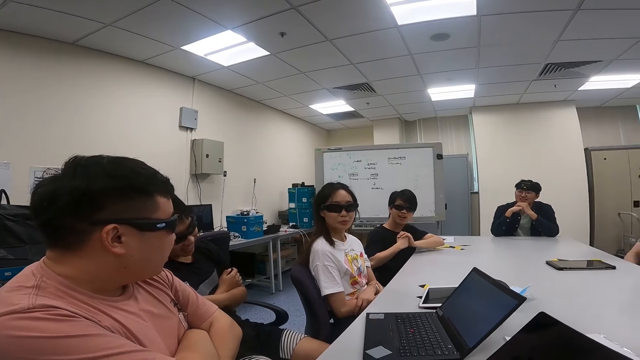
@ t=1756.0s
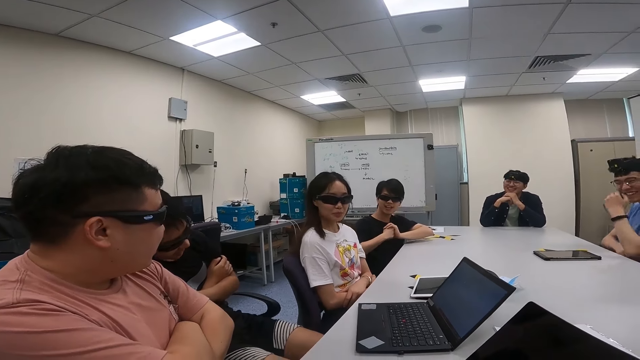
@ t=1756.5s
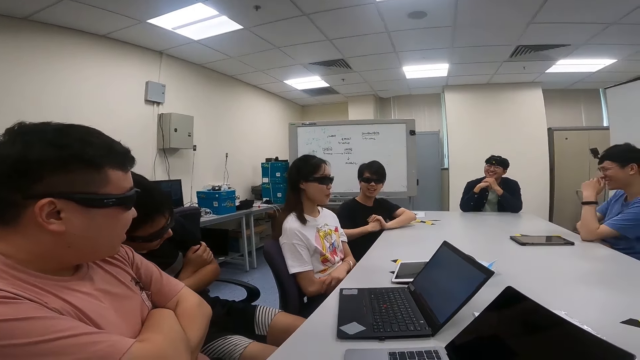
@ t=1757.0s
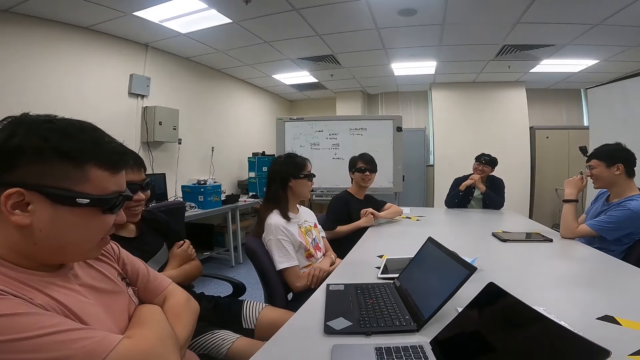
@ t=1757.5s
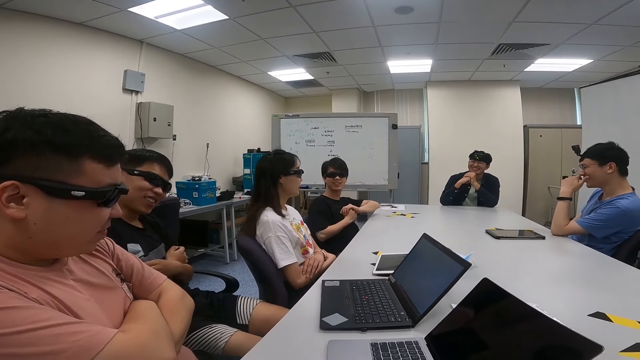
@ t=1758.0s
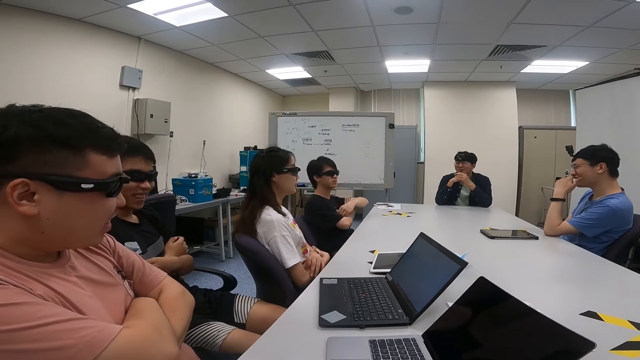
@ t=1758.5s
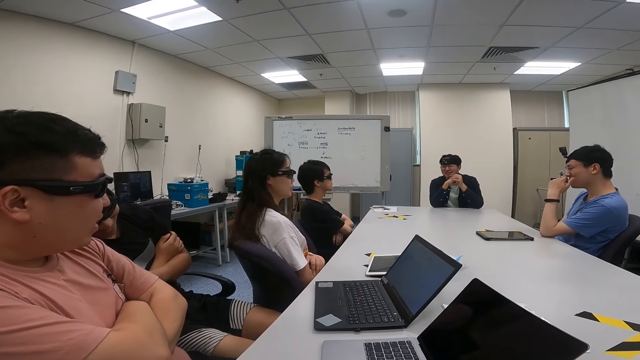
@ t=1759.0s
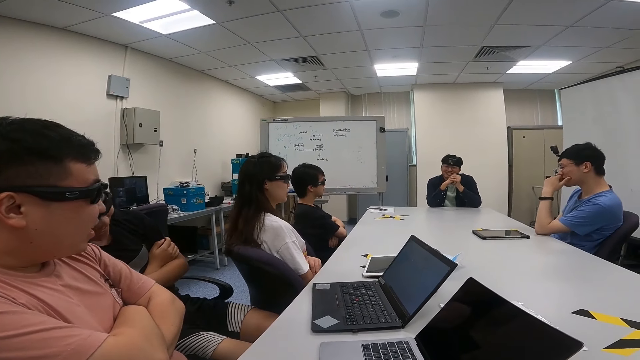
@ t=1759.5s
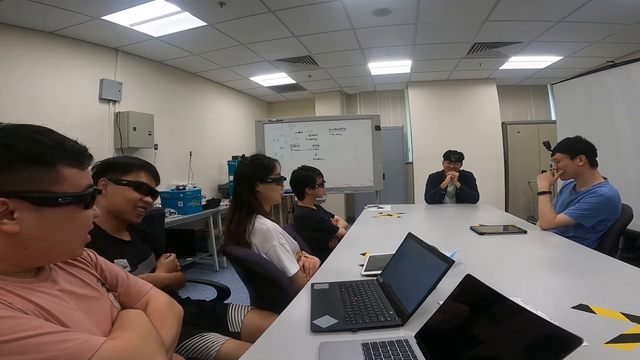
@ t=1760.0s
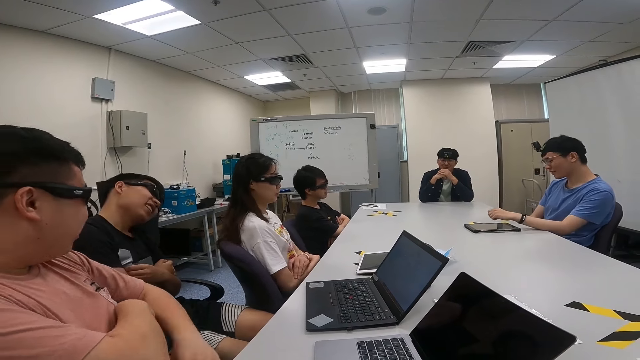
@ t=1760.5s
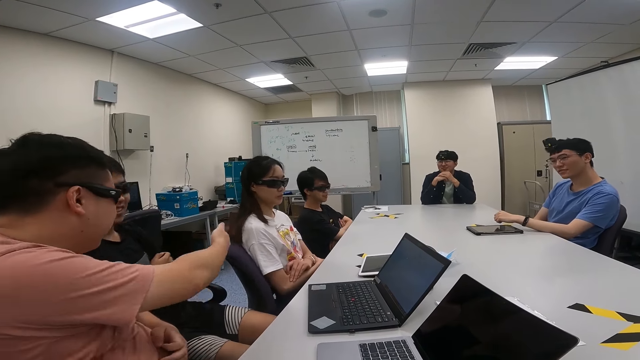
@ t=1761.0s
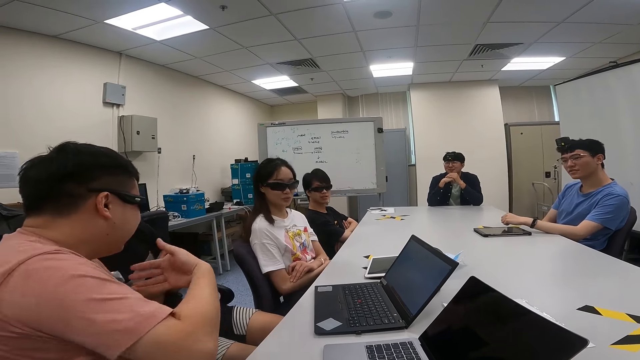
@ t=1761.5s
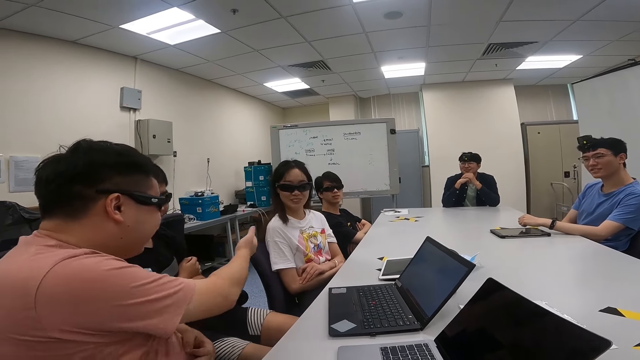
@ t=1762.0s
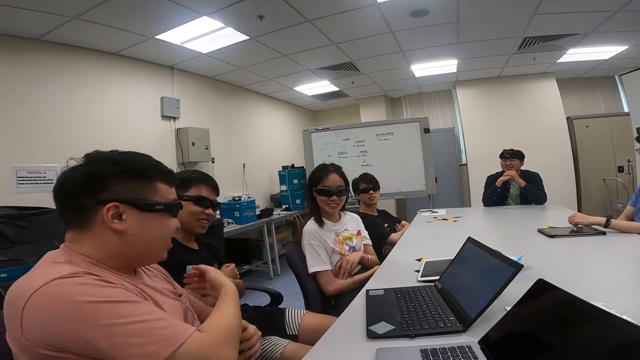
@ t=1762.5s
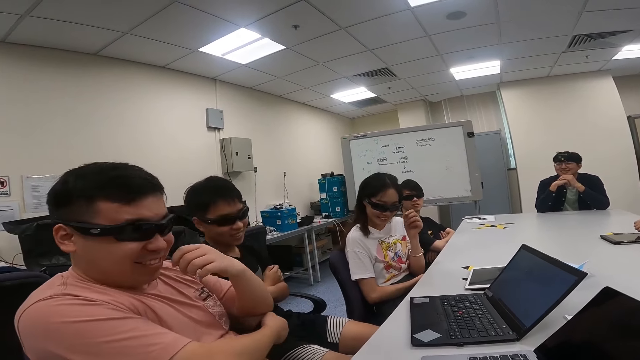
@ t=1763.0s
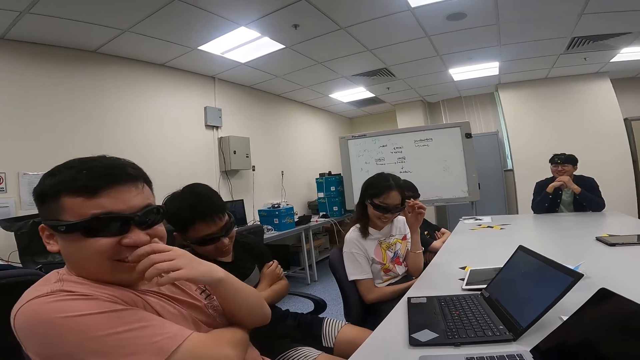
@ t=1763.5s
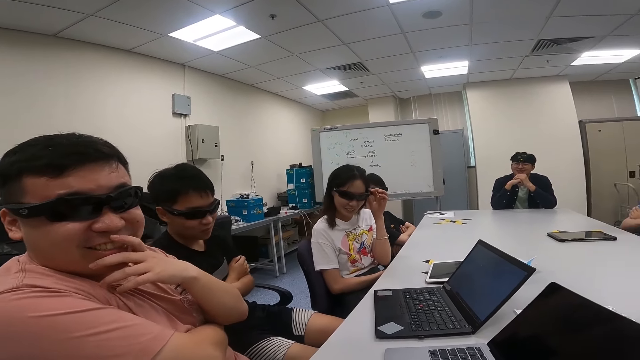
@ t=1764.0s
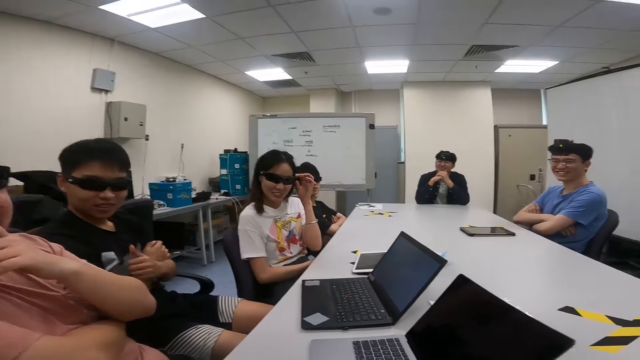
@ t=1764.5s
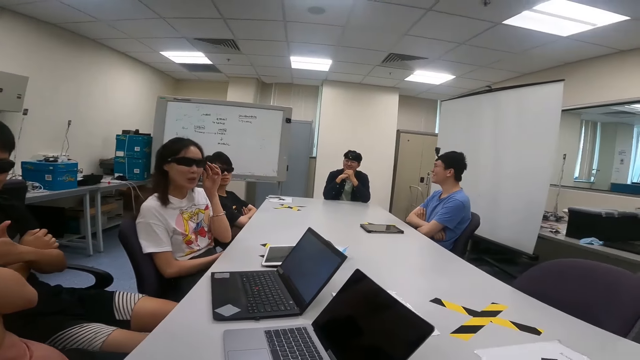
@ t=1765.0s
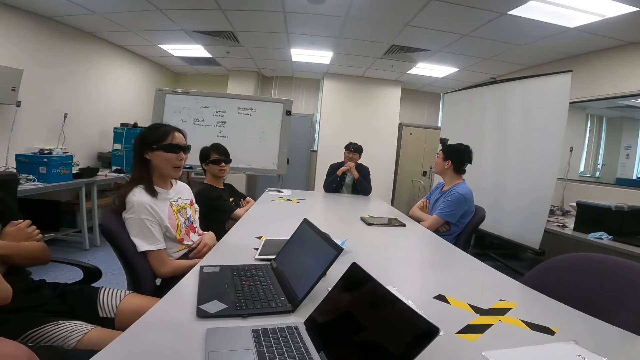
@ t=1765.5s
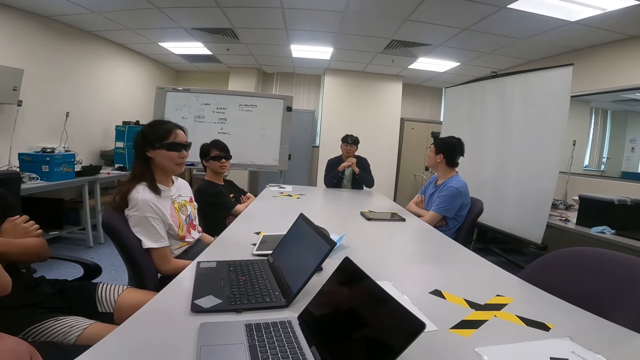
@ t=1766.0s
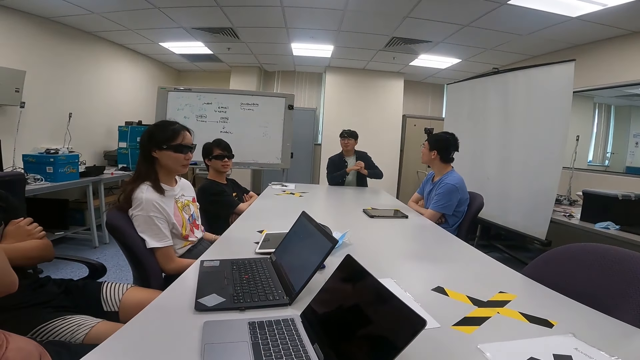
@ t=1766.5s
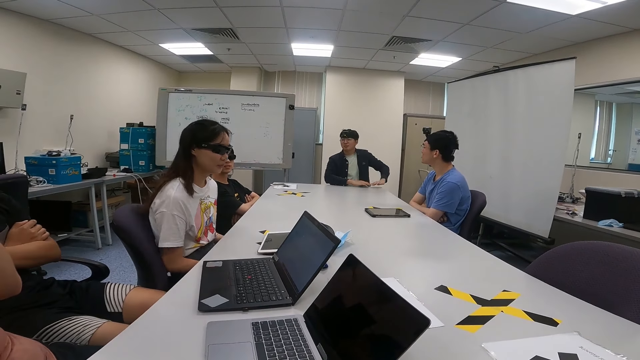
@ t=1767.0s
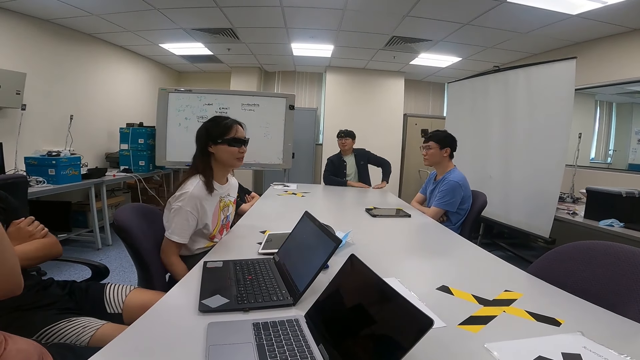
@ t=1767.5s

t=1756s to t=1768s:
A man leans towards another man. A third man moves his hand. A fourth man nods his head. The first man moves around. A woman swings a chair. The third man touches his mouth. A fifth man folds his hands together. The fourth man moves around. A person moves the head side by side. The third man lowers his hand to the table. The fifth man moves around. The second man uses gestures. The woman lifts her hand upwards. The second man puts his hand on his face. The woman touches the camera. Another person smiles at the camera wearer. The third man folds his hands together. The first man uses gestures. The woman moves forward. The fourth man stretches his hands.

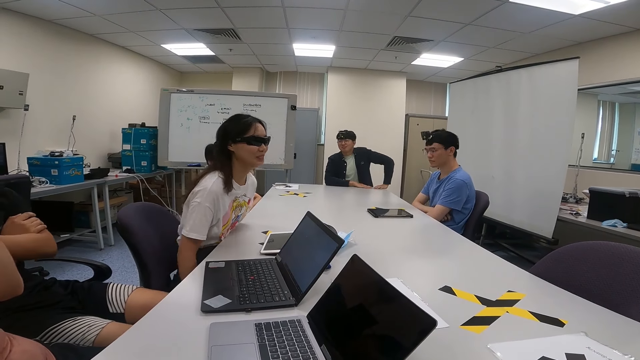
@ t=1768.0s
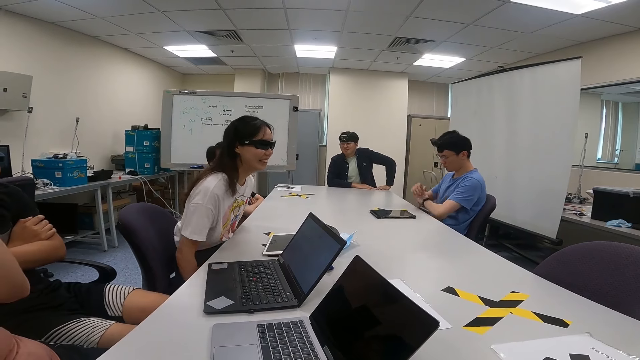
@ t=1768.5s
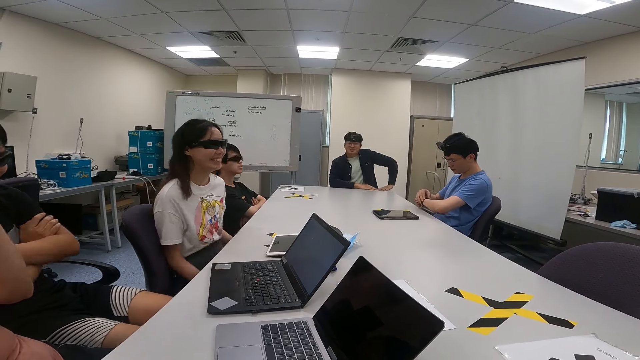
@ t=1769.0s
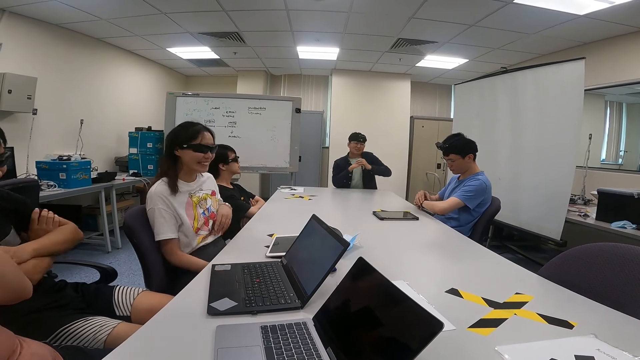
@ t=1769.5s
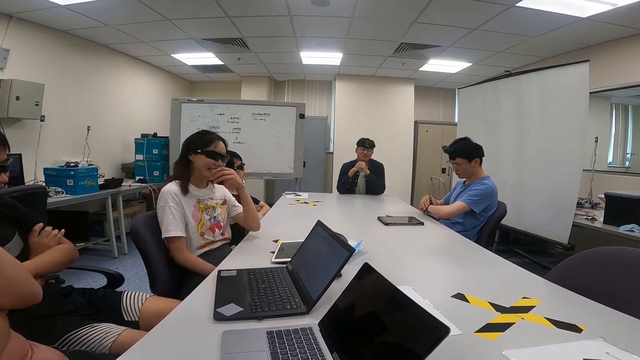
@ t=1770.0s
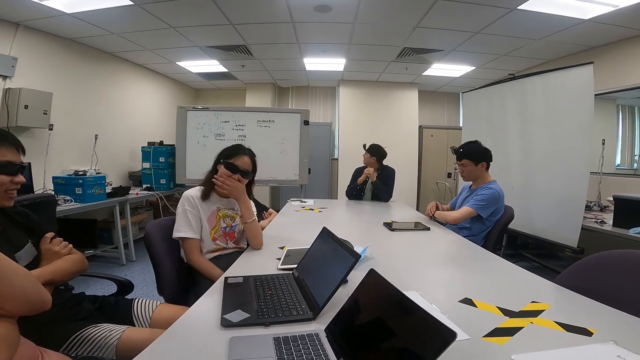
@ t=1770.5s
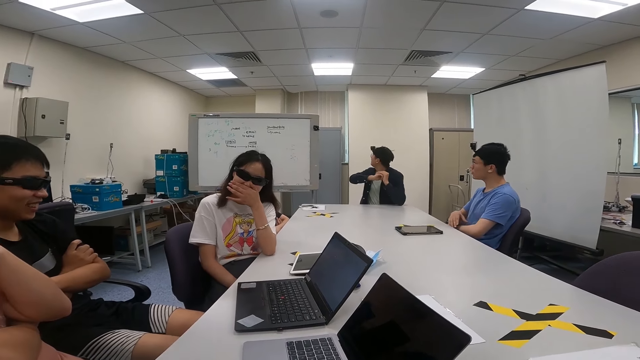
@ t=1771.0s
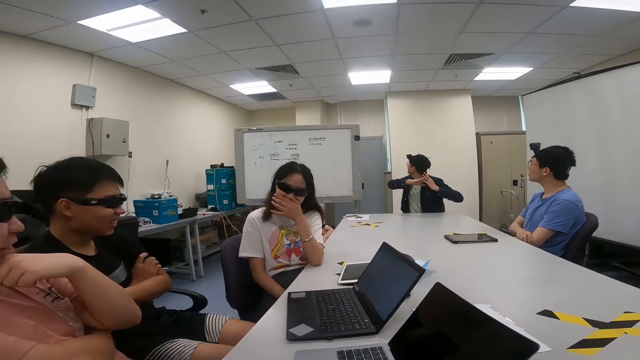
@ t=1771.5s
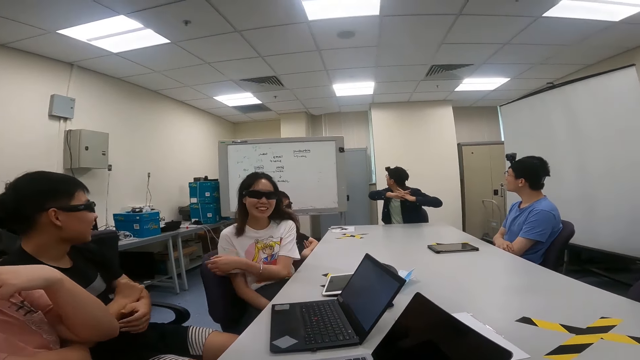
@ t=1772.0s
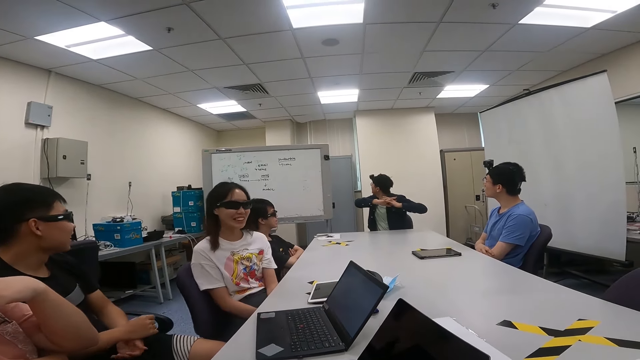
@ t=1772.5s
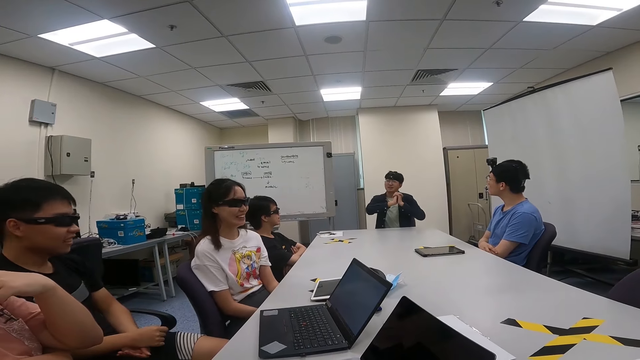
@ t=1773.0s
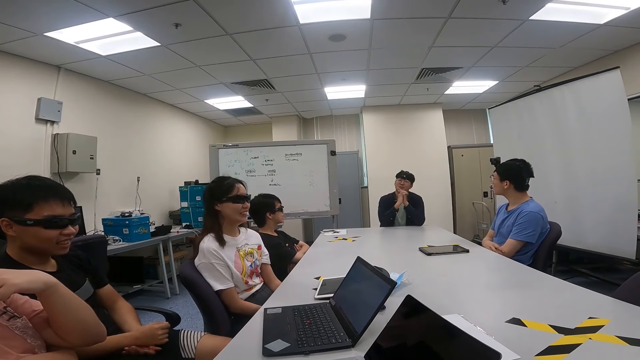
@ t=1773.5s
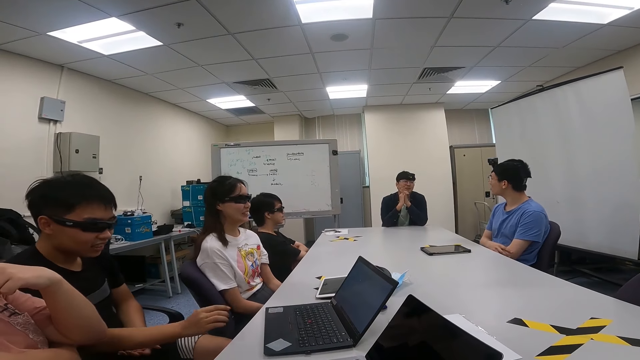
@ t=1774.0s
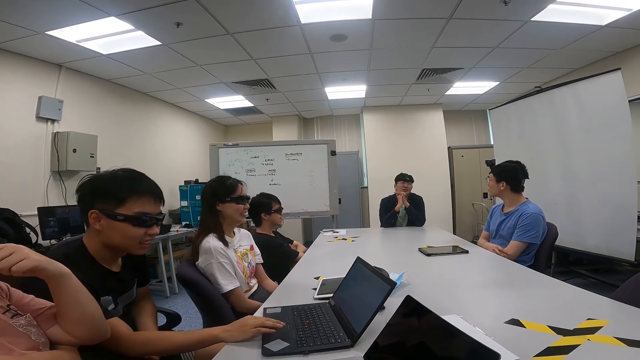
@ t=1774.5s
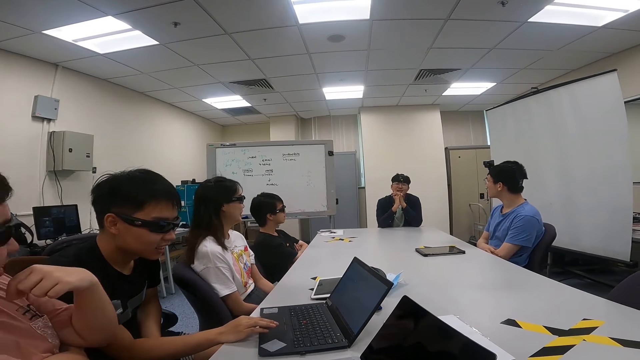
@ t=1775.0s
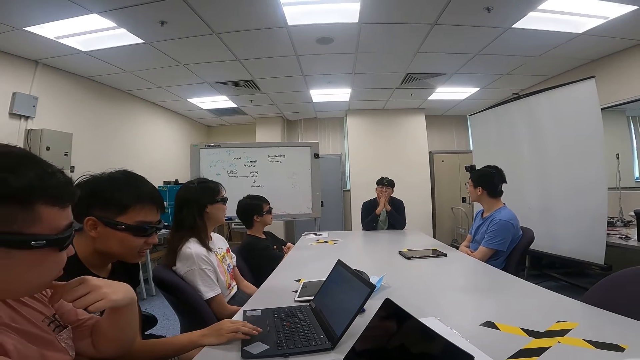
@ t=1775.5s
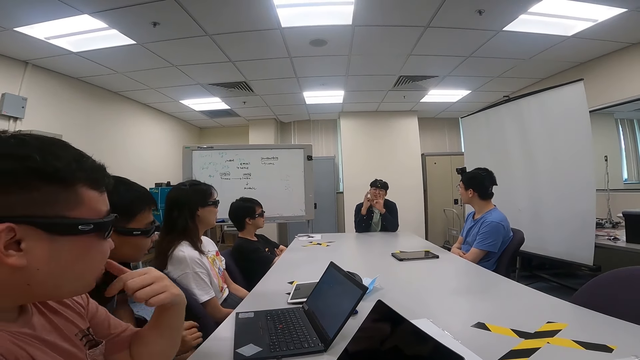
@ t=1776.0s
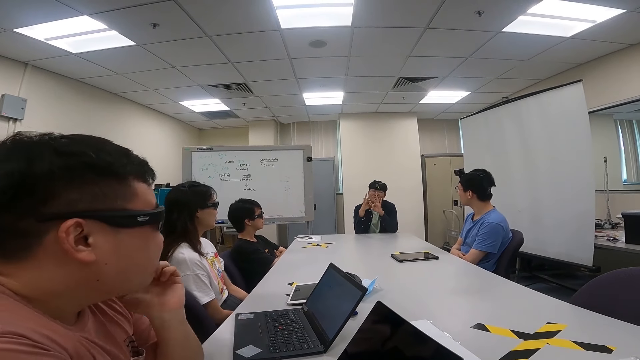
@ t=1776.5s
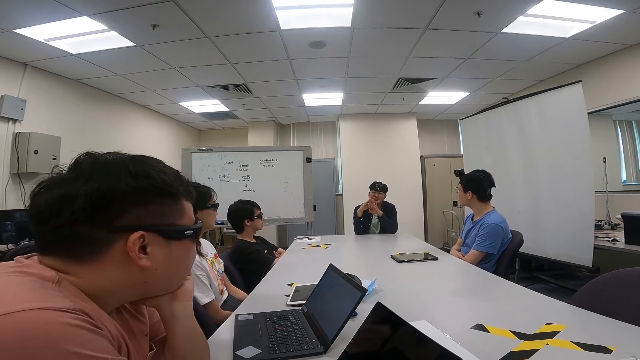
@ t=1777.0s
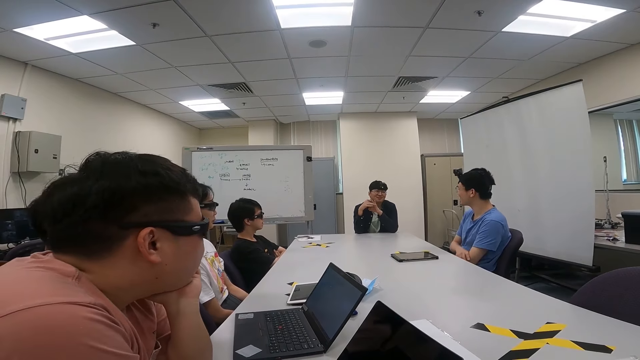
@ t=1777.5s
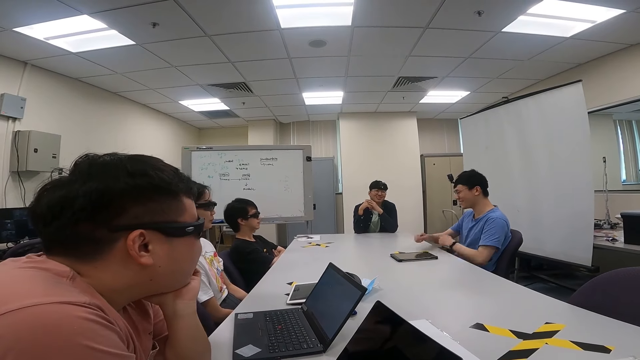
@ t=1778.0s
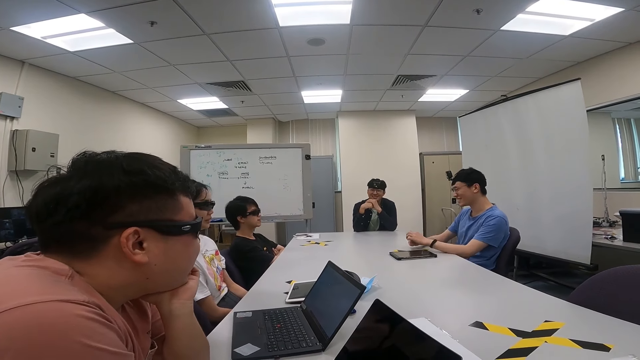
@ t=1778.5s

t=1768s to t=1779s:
A man looks around and looks at his watch. Another man moves his hands around. A third man looks around. A fourth man places his hands on the table. A woman touches her mouth. The fourth man looks backwards. The first man looks around. The fourth man stretches his hands. The woman swings a chair. The second man moves forward. The first man swings a chair. The fourth man places his hands on the table. The third man moves around. The second man operates a laptop and touches the laptop. A fifth man moves forward. The fourth man uses gestures. A person talks to the camera wearer, the woman, the second man and another person. The fifth man puts his hand on his cheek. The third man nods his head. The first man moves his hands to the table.
